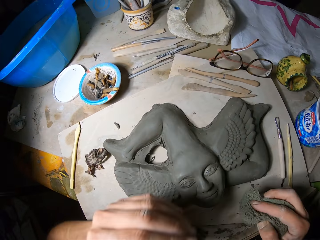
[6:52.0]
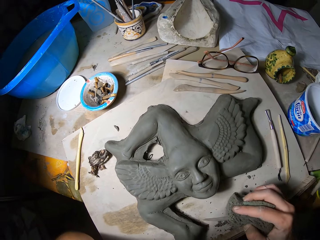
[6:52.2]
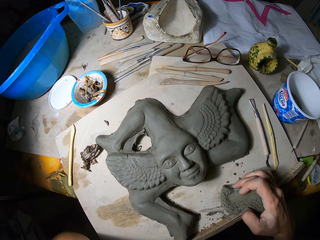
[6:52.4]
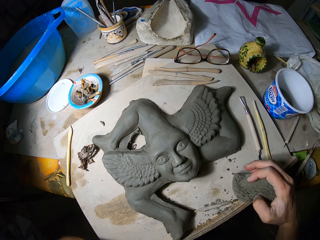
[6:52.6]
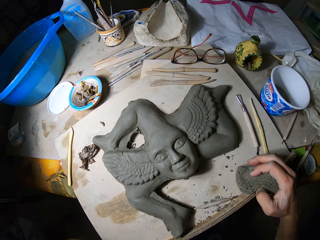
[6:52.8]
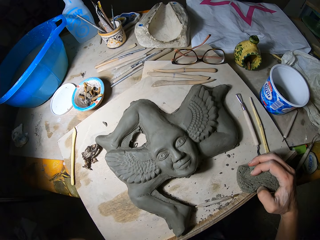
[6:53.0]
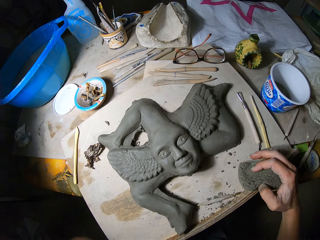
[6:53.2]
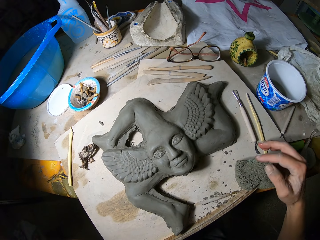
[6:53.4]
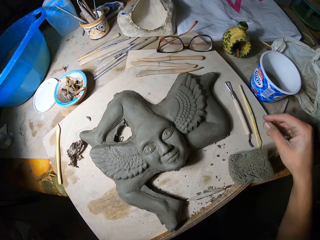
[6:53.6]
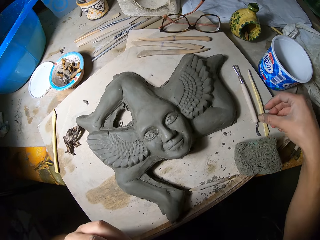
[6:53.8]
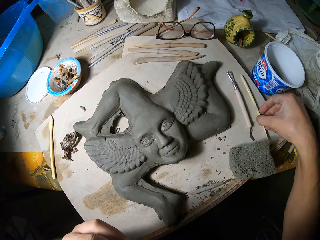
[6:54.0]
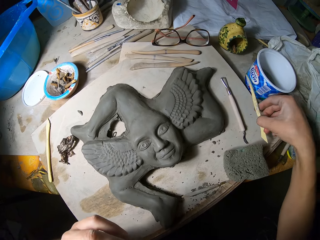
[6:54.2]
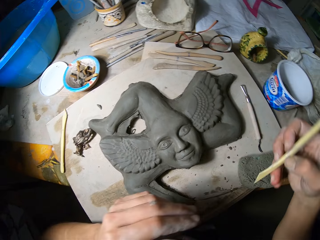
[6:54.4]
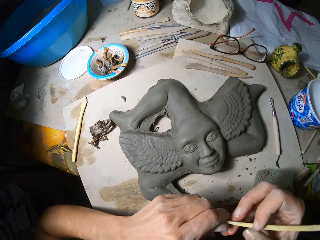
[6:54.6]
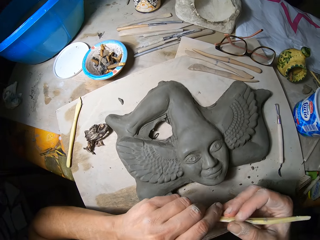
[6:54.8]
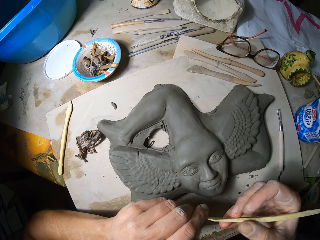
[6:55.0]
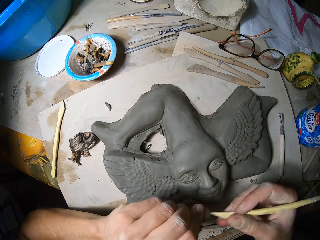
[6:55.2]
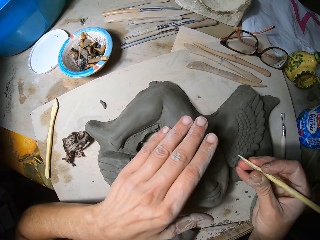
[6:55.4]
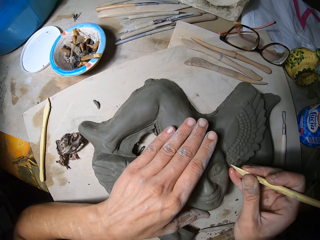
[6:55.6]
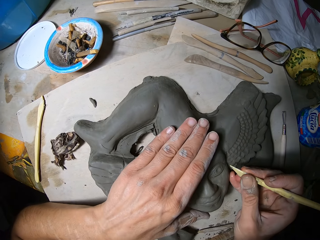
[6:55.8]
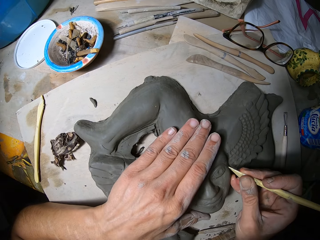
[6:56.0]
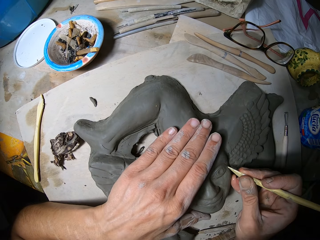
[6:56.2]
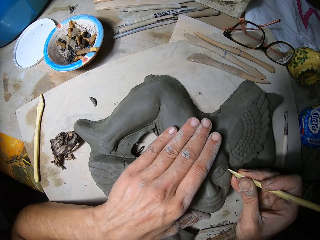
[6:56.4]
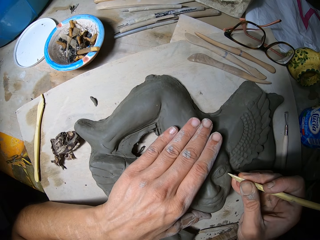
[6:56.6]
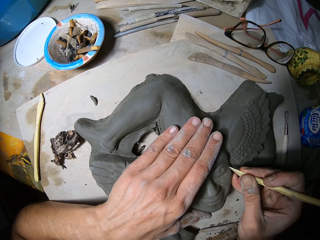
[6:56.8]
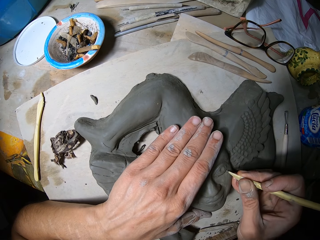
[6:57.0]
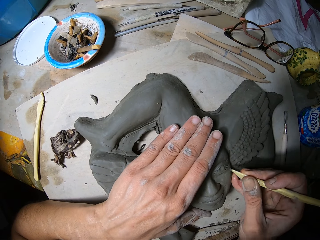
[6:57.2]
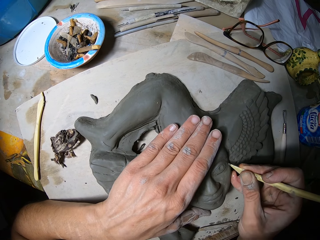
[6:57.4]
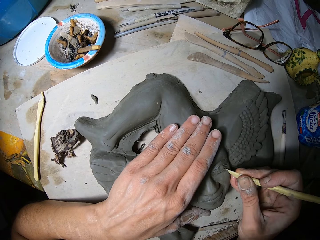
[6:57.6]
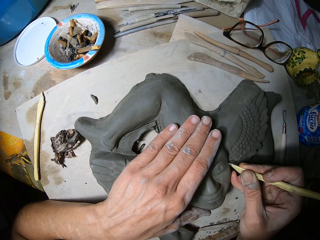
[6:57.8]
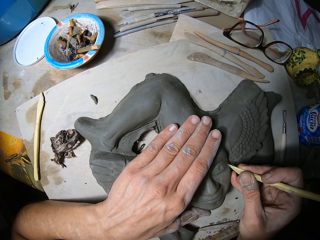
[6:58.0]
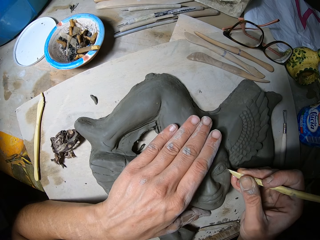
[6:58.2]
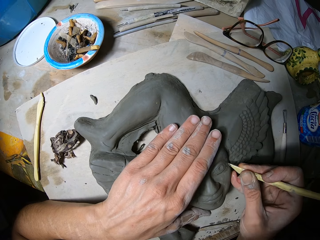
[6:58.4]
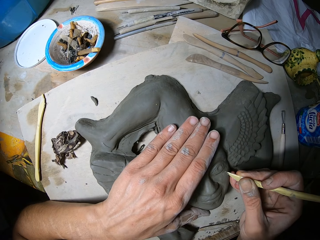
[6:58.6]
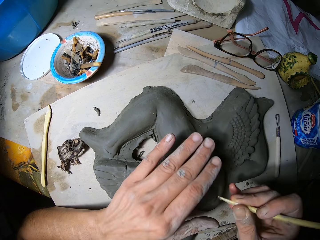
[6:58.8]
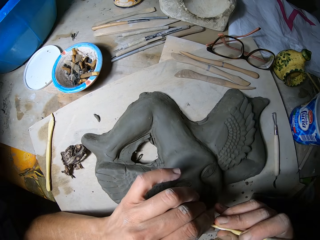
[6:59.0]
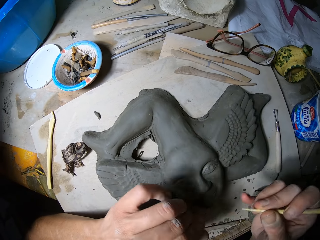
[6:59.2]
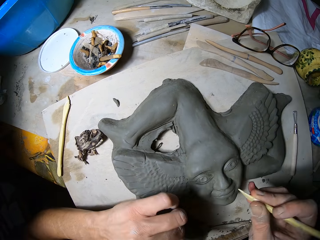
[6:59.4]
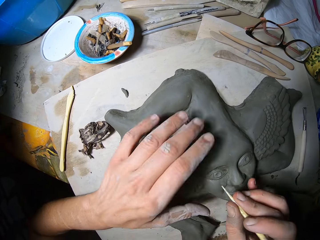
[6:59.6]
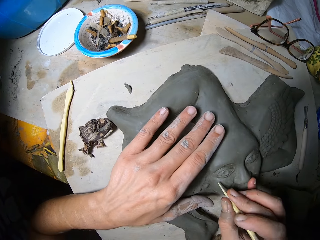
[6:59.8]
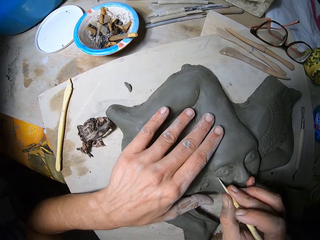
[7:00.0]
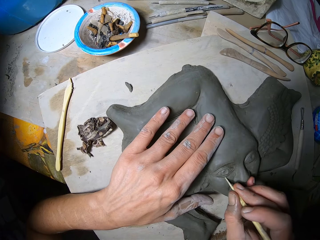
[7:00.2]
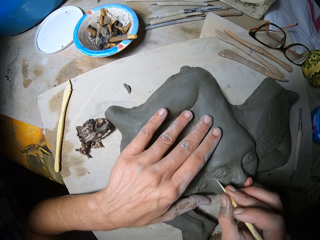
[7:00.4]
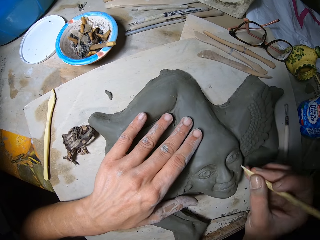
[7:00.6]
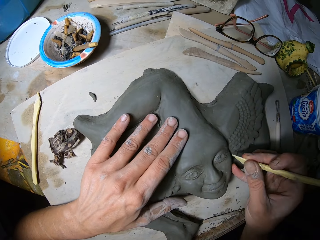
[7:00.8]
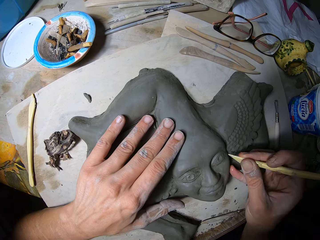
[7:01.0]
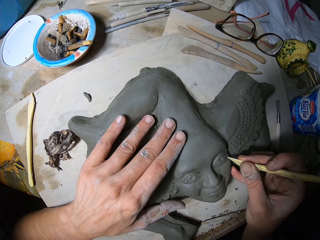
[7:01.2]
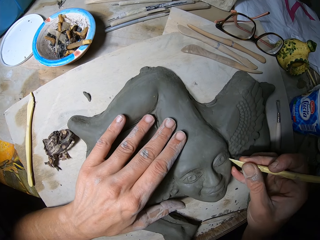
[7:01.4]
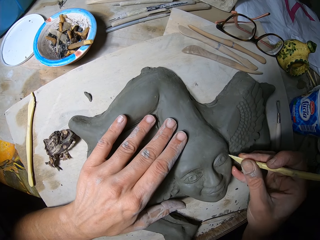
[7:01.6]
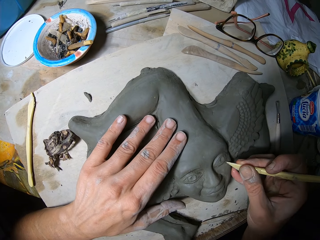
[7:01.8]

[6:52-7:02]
The camera wearer wipes the sculpture with a sponge. He drops the foam in his right hand on the slate board on the work table. He stares at the sculpture. He picks a wooden modelling tool from the slate board on the work table with his right hand. He holds the wooden modelling tool with both hands. He dusts the tip of the wooden modelling tool in his right hand with his left hand. He places his left hand on the sculpture. He carves the artwork on the slate board on the work table with the wooden modelling tool in his right hand. He decorates the sculpture. He dusts the tip of the wooden modelling tool in his right hand with his left hand. He places his left hand on the sculpture. He carves the artwork on the slate board on the work table with the wooden modelling tool in his right hand. He decorates the sculpture.

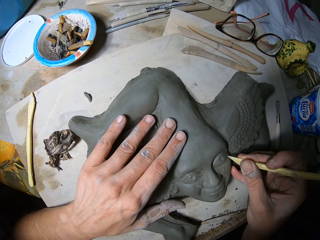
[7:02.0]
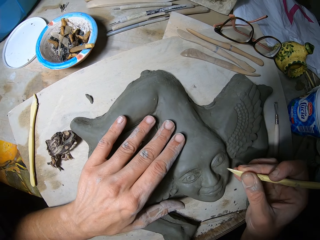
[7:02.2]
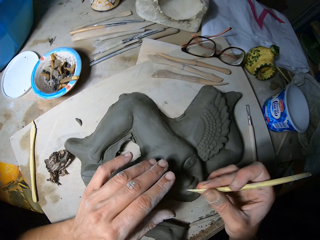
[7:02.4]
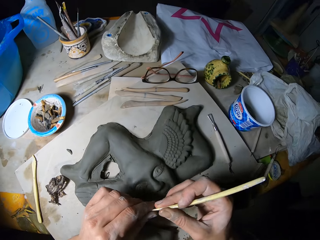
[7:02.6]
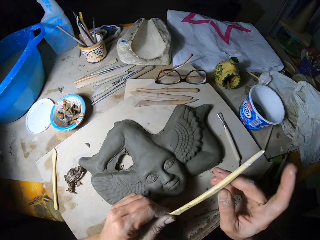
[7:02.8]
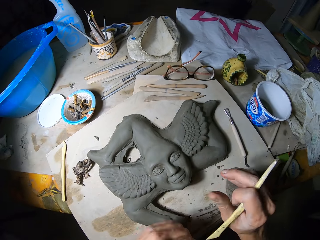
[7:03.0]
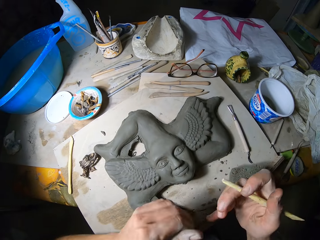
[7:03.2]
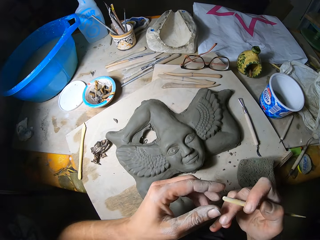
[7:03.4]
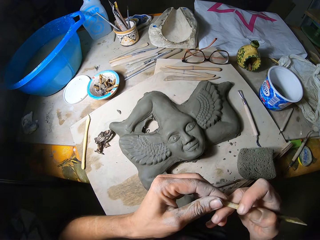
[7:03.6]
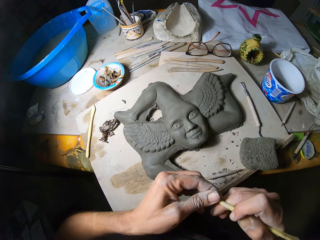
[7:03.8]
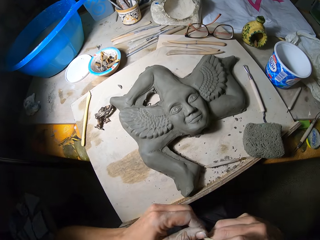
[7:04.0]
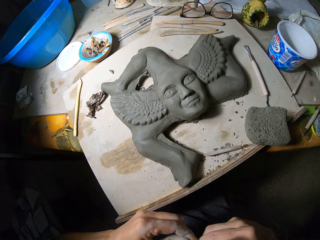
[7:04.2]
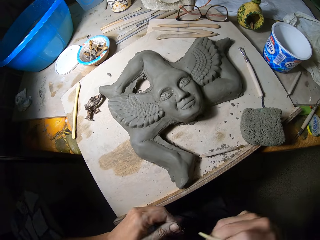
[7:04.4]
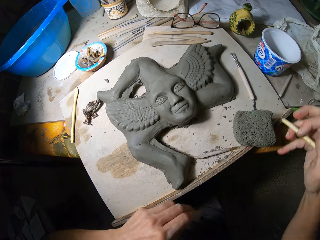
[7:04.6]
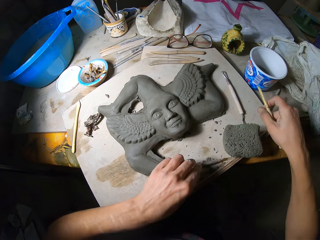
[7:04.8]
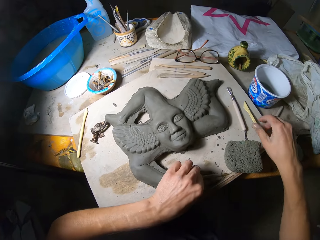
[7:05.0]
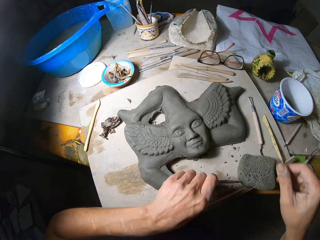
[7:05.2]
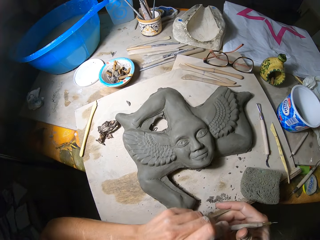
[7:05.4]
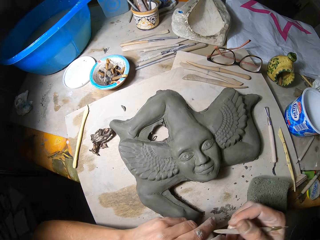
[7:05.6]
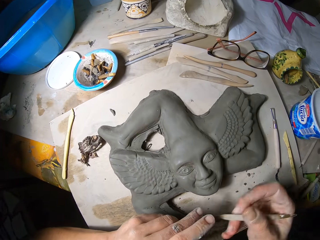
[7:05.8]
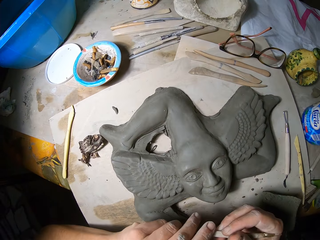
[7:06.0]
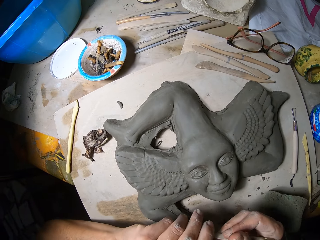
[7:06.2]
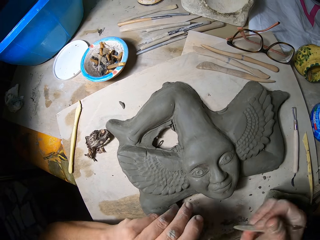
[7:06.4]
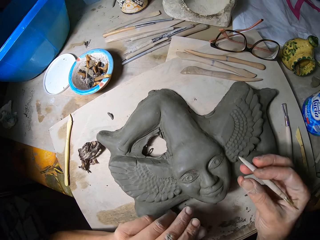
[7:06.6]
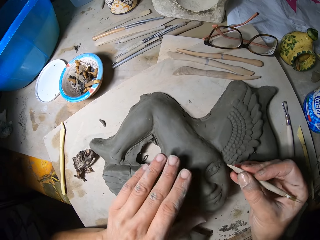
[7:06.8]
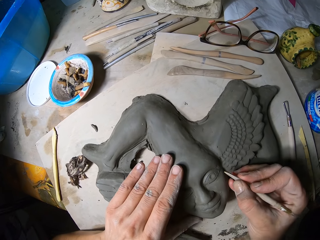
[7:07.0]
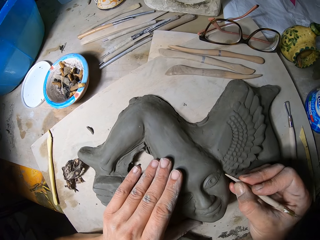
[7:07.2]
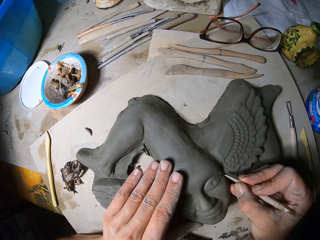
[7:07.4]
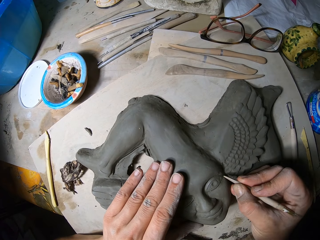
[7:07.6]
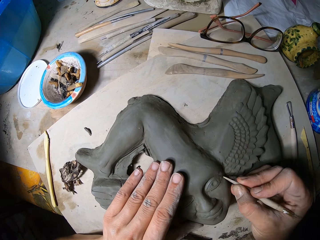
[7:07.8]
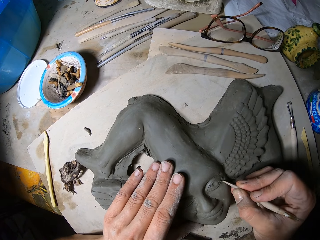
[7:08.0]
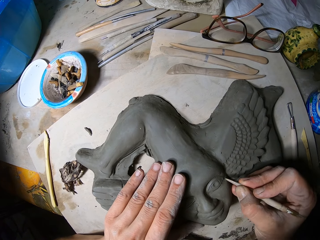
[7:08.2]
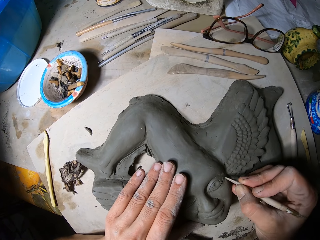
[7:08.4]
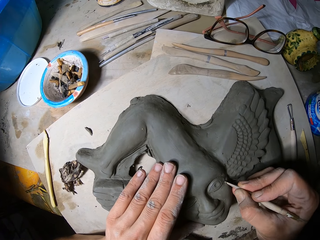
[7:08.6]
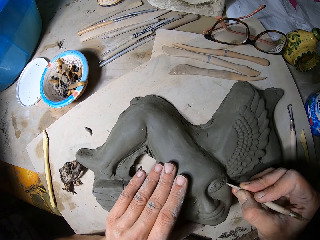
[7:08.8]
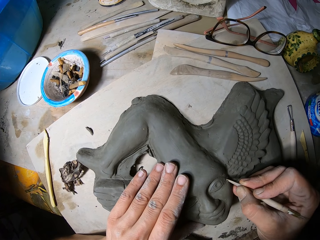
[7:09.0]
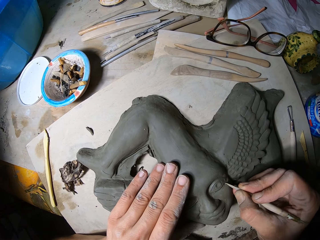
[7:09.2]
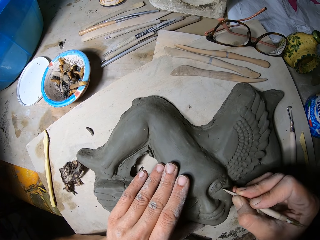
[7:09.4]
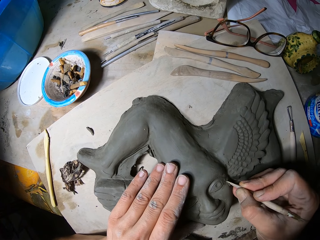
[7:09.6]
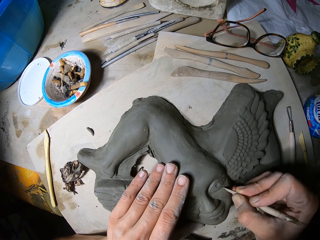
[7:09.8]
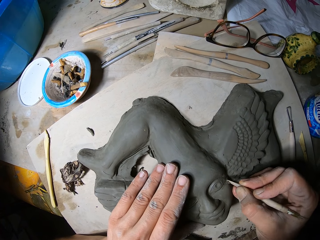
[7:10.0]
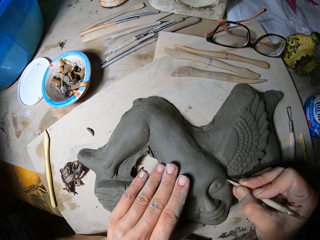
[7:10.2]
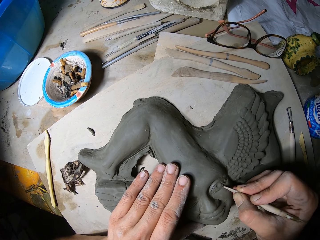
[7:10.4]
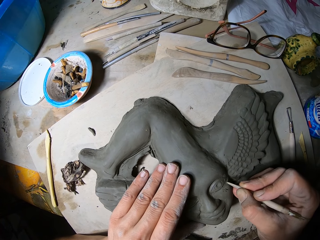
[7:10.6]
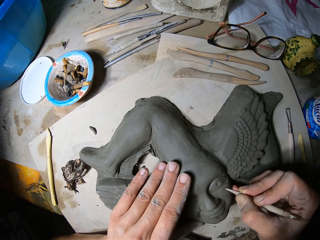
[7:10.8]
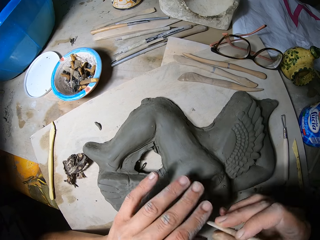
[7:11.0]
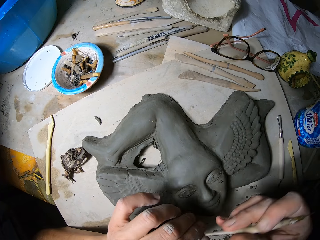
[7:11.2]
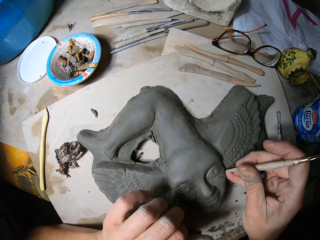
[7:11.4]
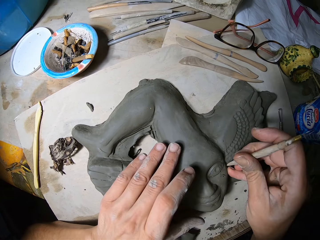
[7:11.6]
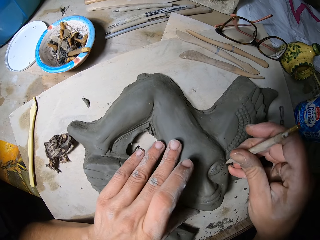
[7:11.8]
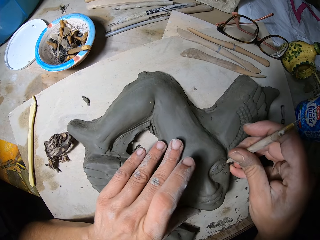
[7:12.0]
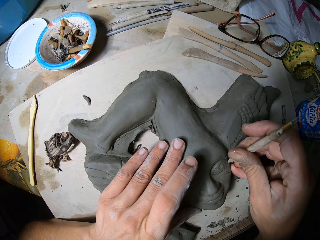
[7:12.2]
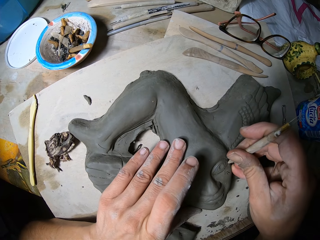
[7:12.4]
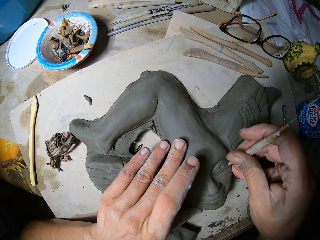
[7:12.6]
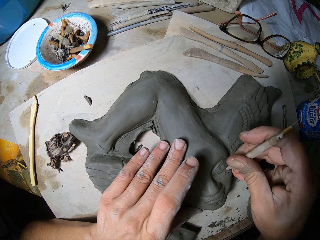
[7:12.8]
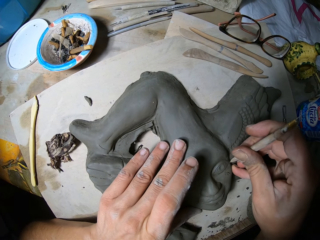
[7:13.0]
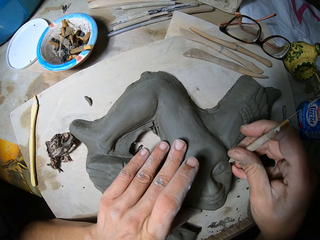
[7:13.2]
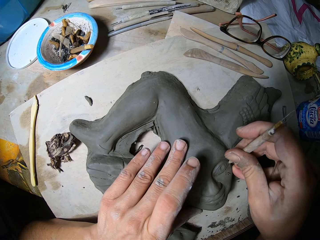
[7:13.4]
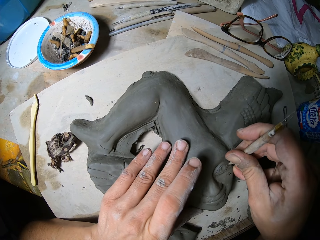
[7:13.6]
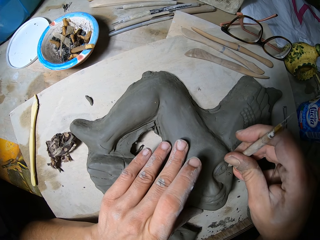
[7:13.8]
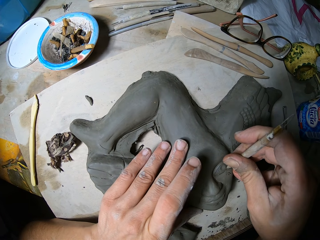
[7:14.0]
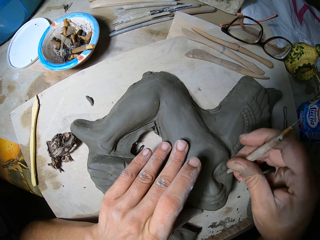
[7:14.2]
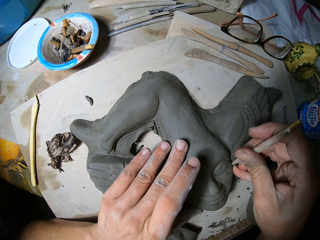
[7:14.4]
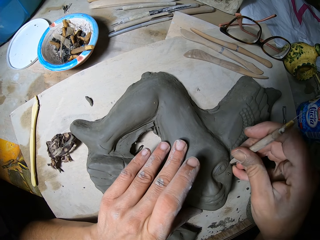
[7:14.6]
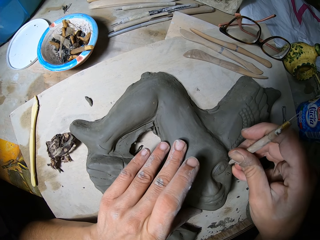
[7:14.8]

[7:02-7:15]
The camera wearer turns the tool. He holds the tip of the wooden modelling tool in his right hand with his left hand. He dusts the head of the wooden modelling tool in his right hand with his left hand. He drops the wooden modelling tool in his right hand on the slate board on the work table. He picks the modelling tool from the slate board on the work table with his left hand. He holds the modelling tool in both hands. He dusts the tip of the modelling tool in his right hand with his left hand. He places his hand on the sculpture. He carves the artwork on the slate board on the work table with the modelling tool in his right hand. He decorates the sculpture. He dusts the tip of the modelling tool in his right hand with his left hand. He places his hand on the sculpture. He carves the artwork on the slate board on the work table with the modelling tool in his right hand. He decorates the sculpture.
